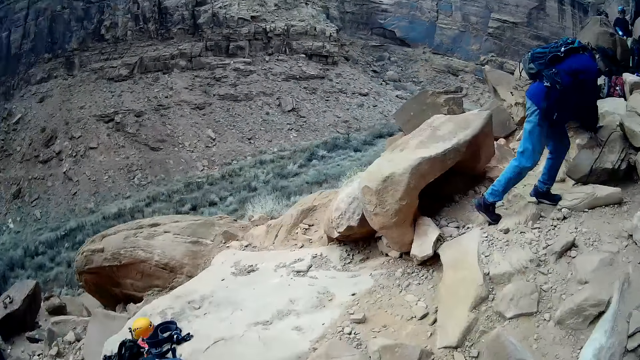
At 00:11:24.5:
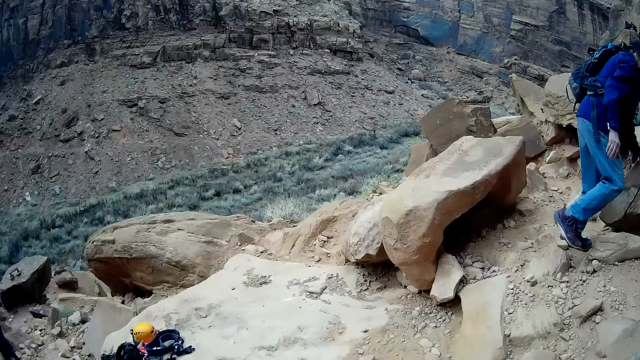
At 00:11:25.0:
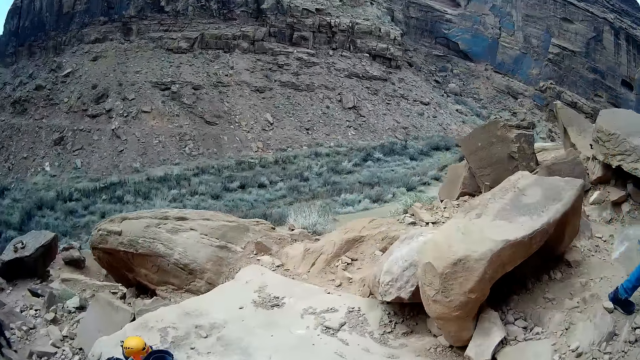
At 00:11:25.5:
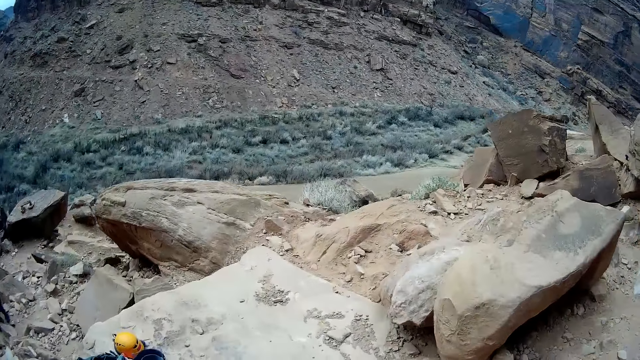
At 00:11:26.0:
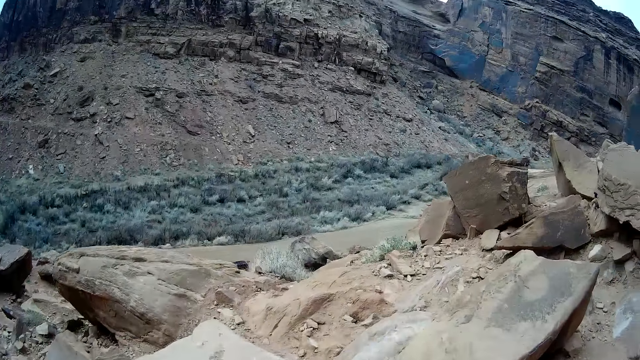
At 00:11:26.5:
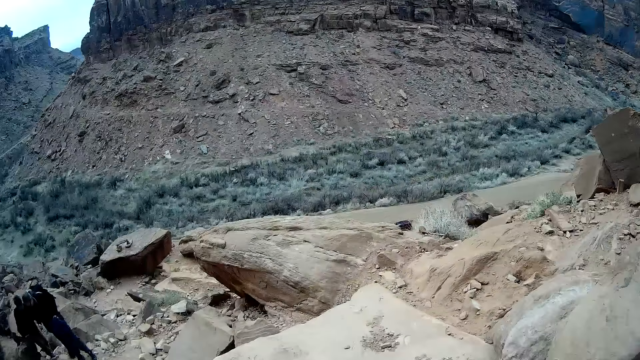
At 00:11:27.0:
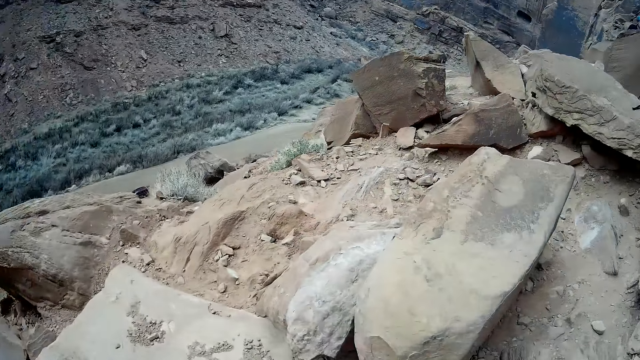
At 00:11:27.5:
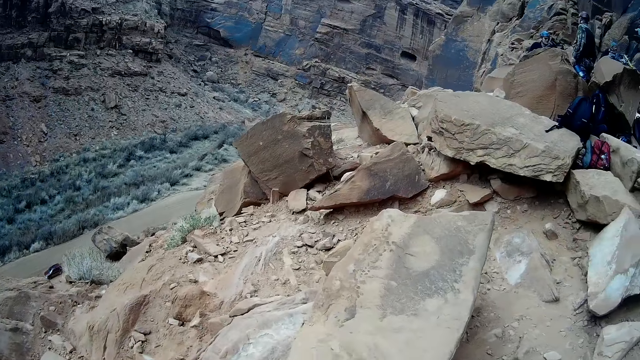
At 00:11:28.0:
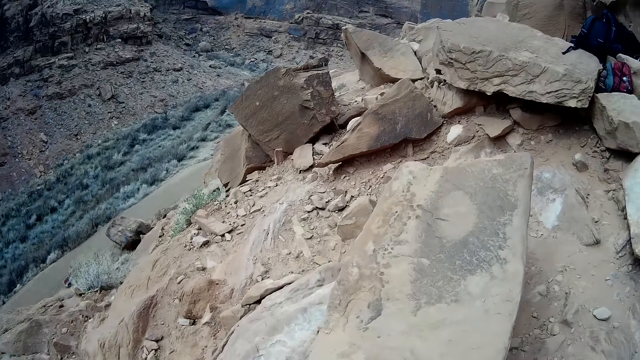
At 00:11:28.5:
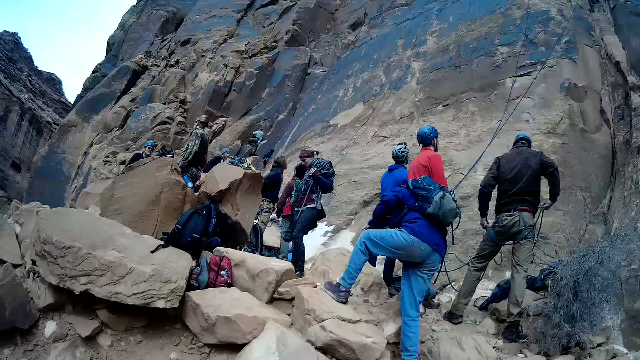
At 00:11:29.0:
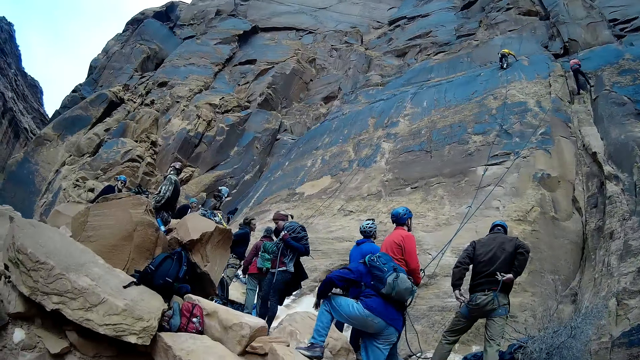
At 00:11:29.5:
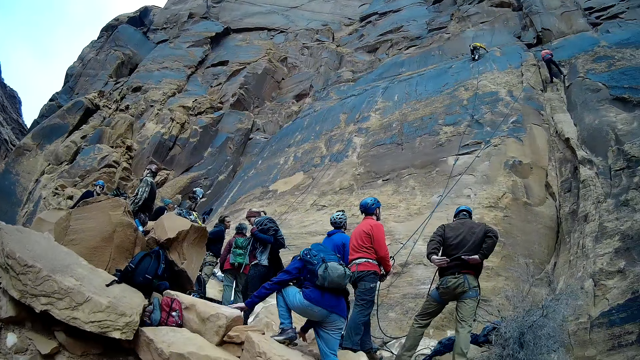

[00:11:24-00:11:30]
The camera wearer looks around.

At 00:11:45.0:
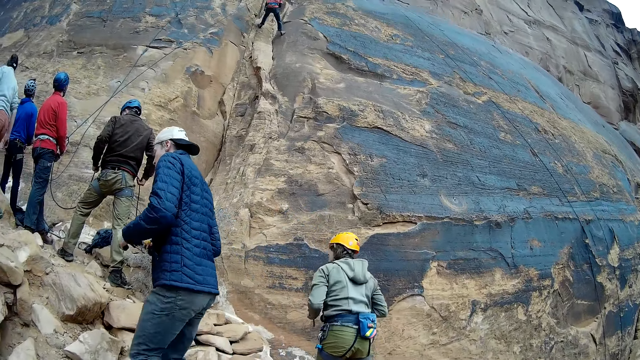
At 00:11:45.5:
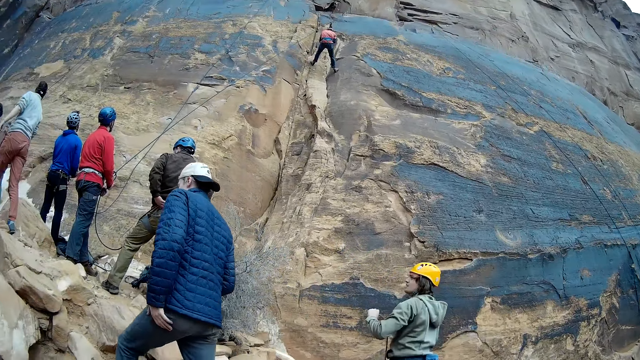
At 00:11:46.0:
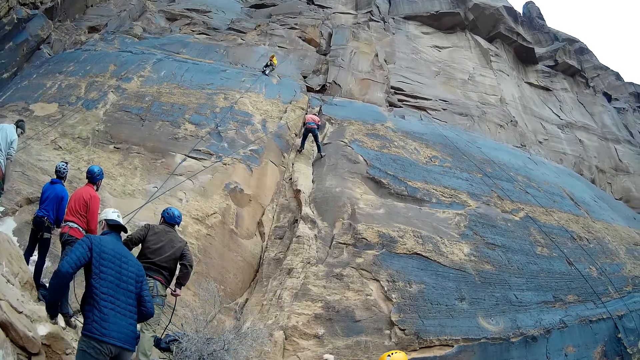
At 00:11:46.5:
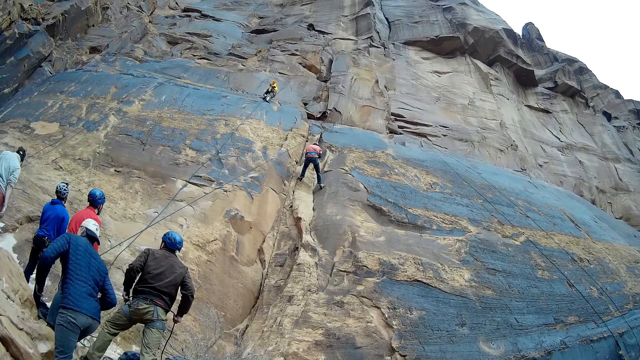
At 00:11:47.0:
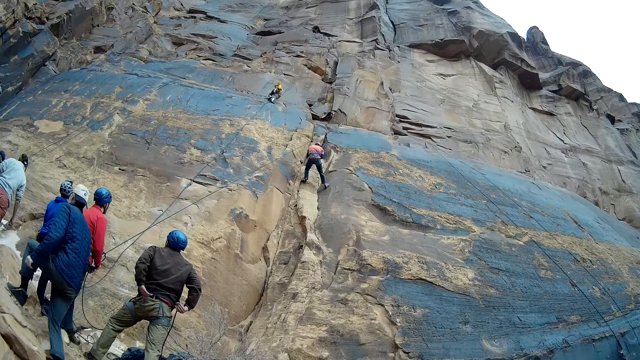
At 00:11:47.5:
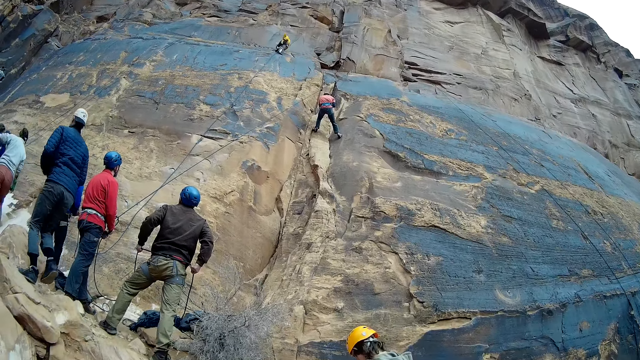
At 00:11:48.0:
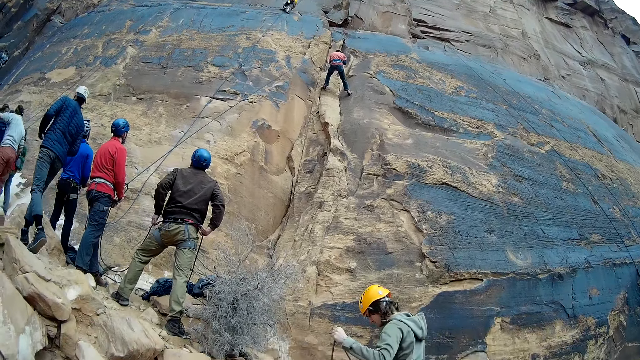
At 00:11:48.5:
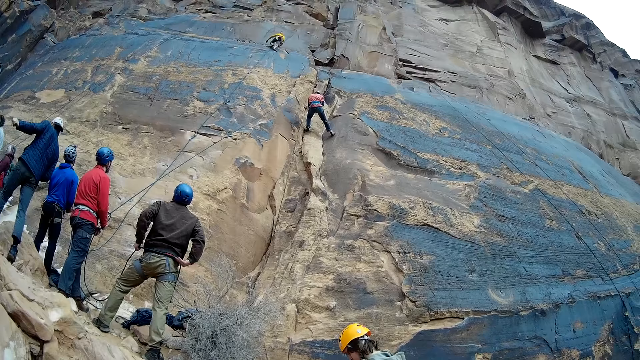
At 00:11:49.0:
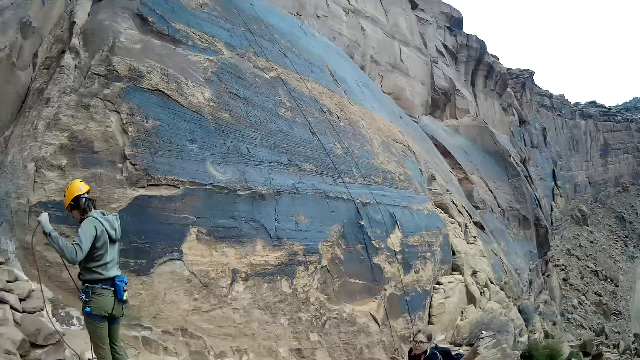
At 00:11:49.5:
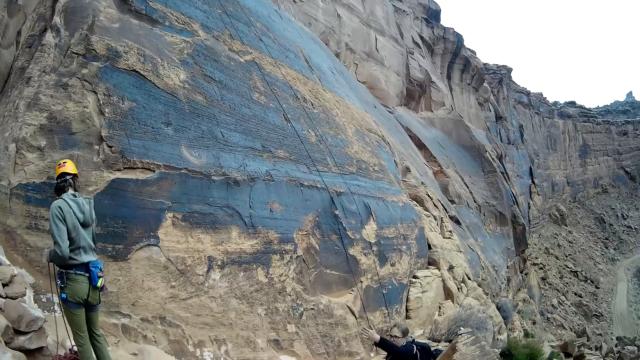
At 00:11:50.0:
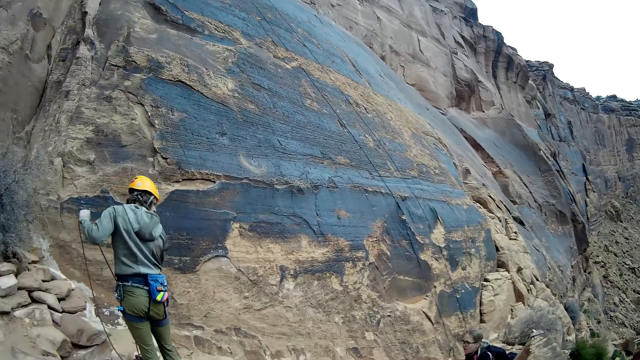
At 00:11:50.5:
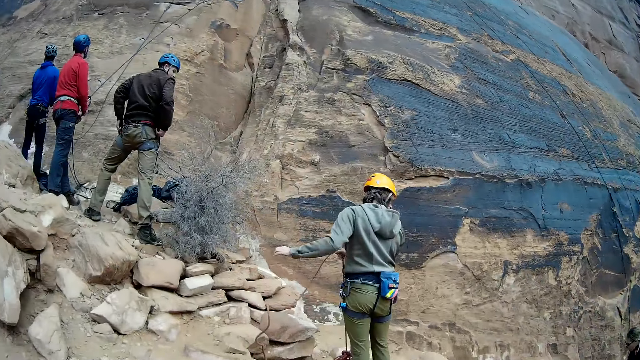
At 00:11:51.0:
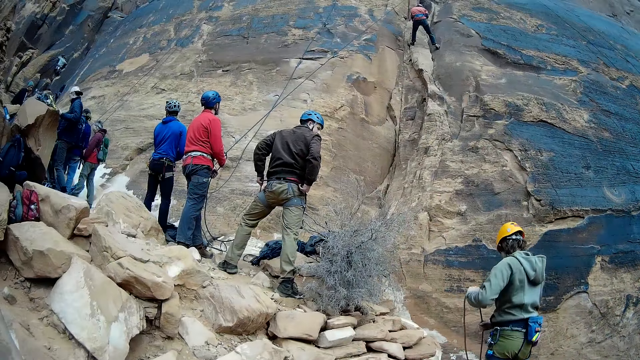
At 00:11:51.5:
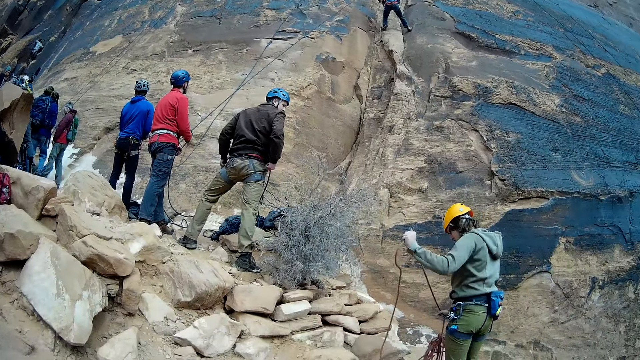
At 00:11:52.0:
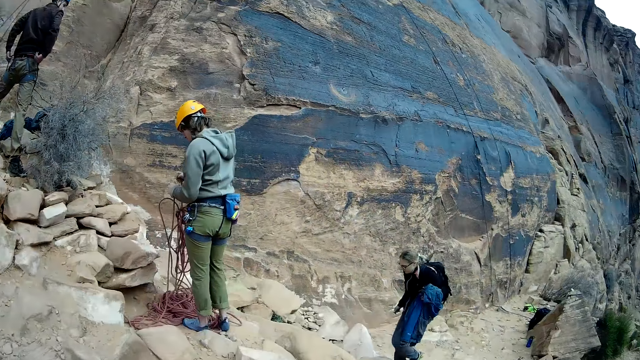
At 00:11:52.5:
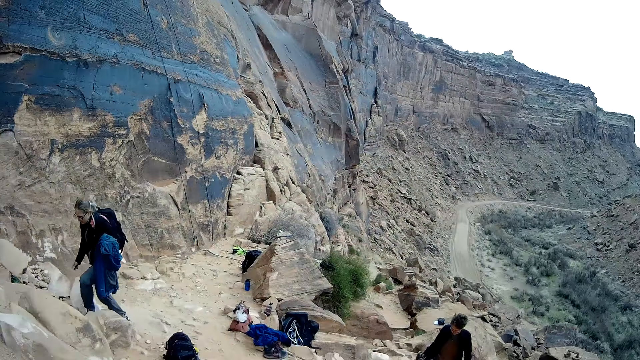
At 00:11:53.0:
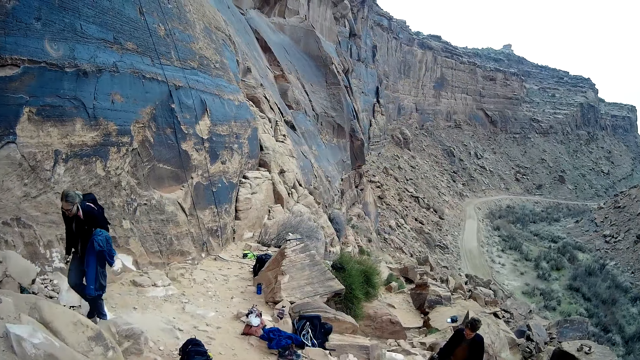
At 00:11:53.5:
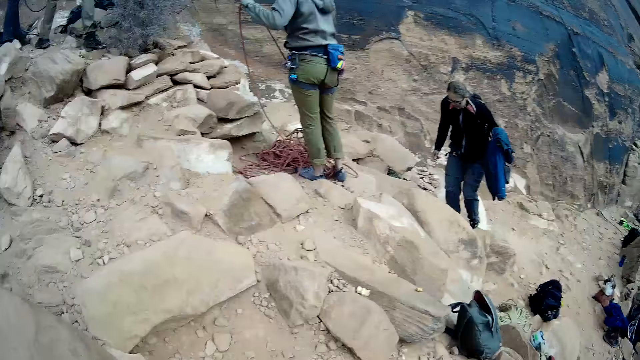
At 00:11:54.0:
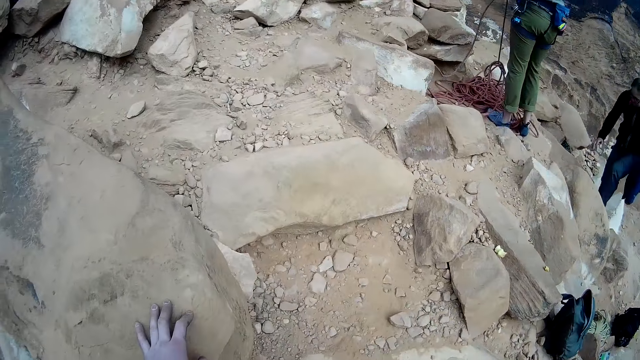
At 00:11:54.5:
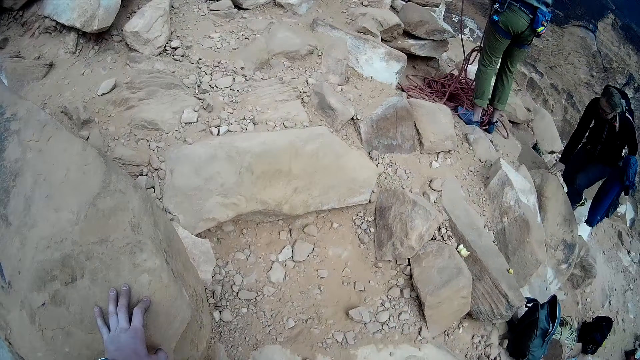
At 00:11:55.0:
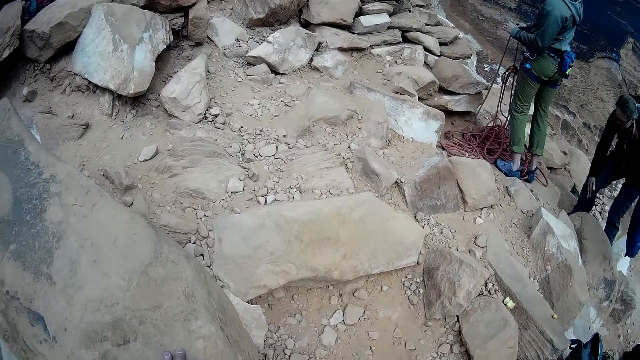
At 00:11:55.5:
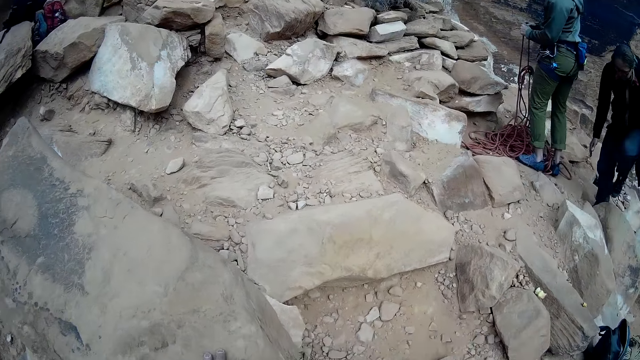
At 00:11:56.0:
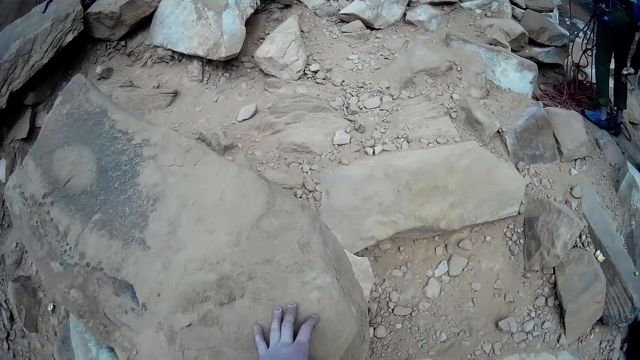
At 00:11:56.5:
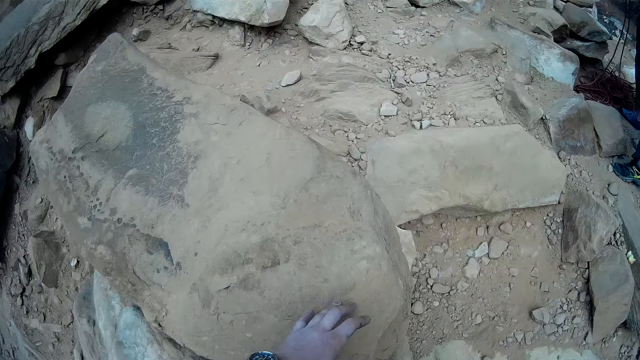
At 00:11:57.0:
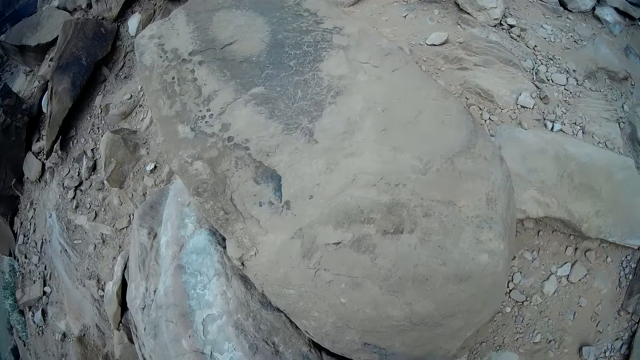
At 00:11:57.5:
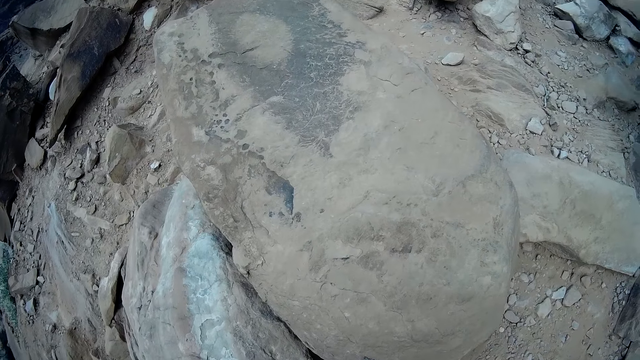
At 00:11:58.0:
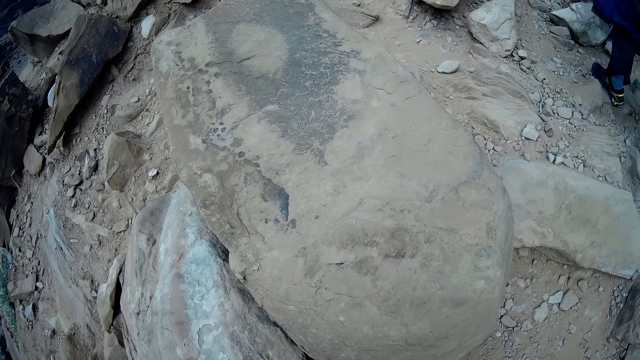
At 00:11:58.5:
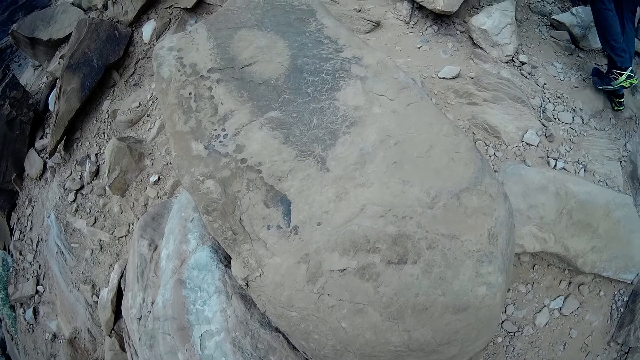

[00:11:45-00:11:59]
A man walks around. Another man pulls the rope. The camera wearer looks around.
